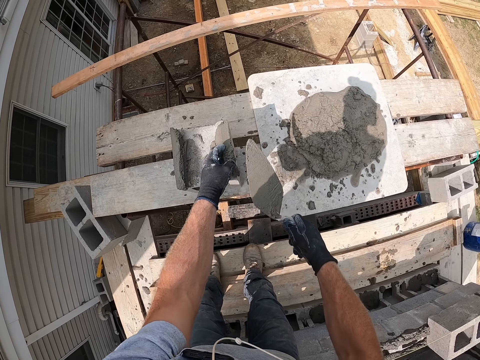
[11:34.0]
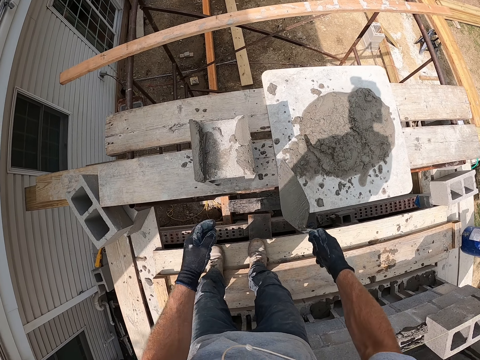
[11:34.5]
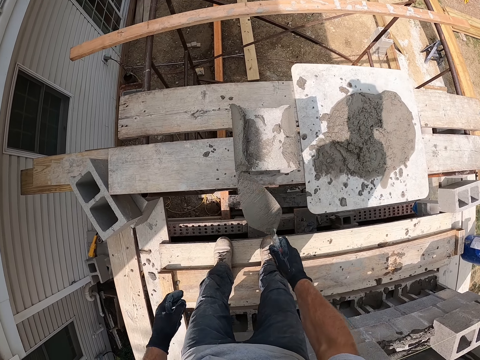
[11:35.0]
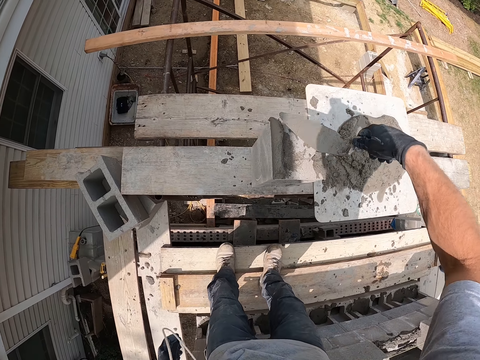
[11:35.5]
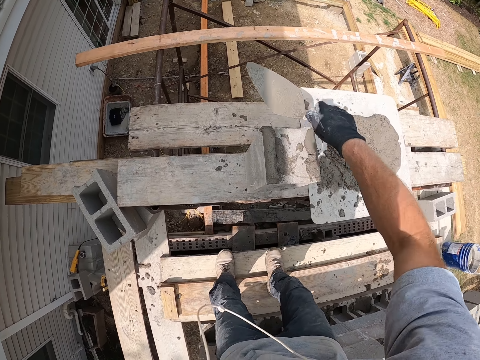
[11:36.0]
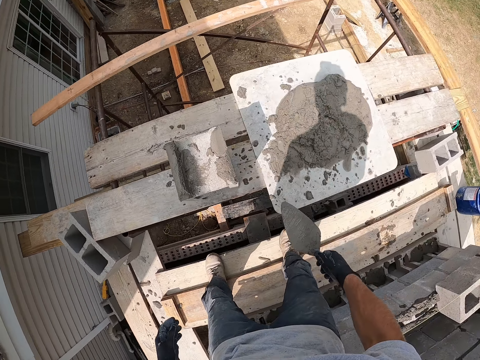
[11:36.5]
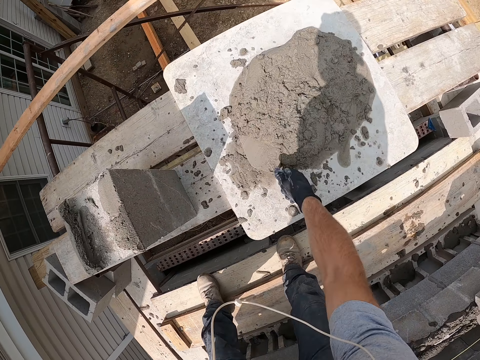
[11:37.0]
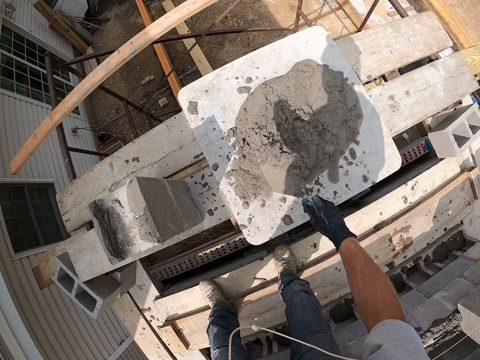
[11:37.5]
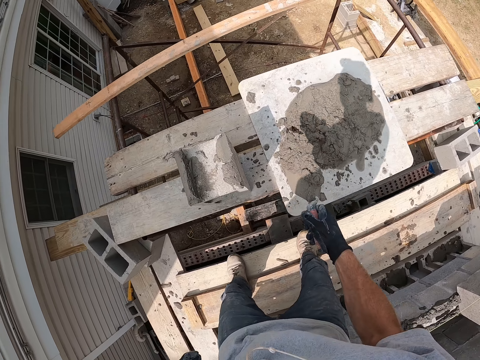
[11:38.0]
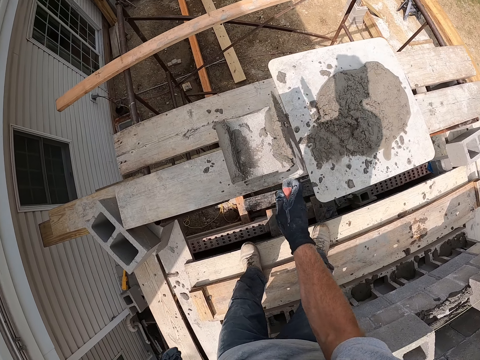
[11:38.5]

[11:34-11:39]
The camera wearer picks up concrete with a hand. They put the concrete on a concrete block. They smear the concrete with a trowel. They scoop the cement mortar with the trowel. They shake the trowel. They spread the cement mortar on the brick with the trowel.

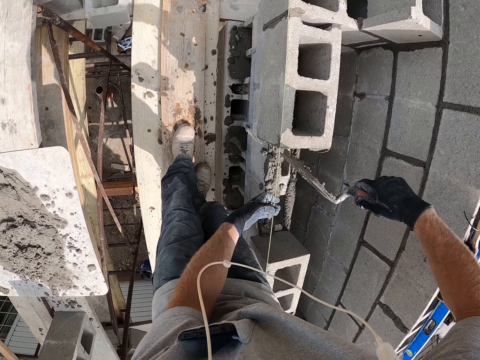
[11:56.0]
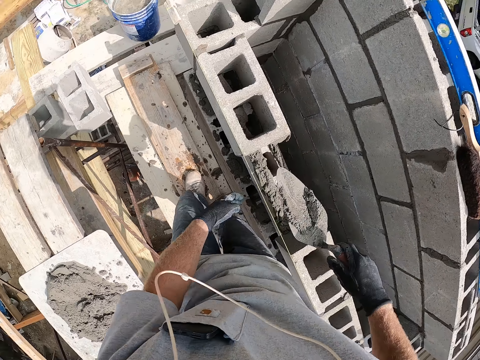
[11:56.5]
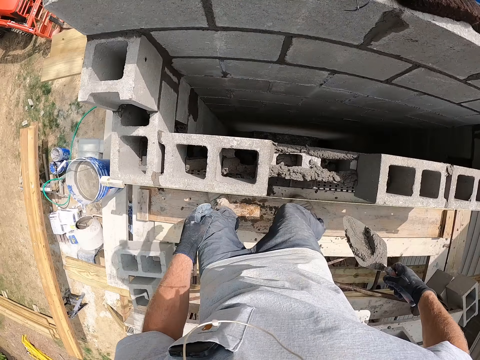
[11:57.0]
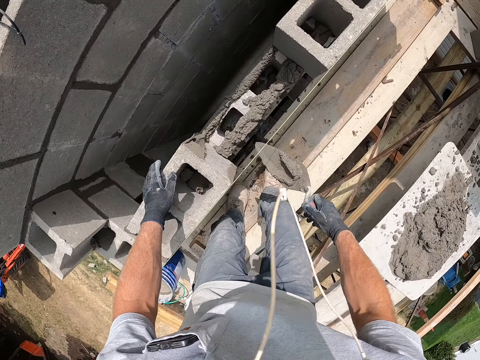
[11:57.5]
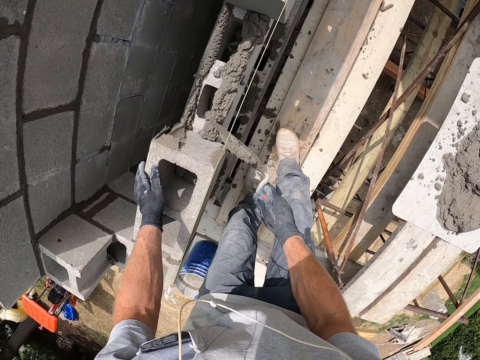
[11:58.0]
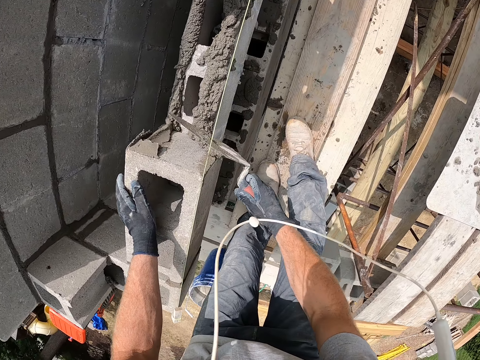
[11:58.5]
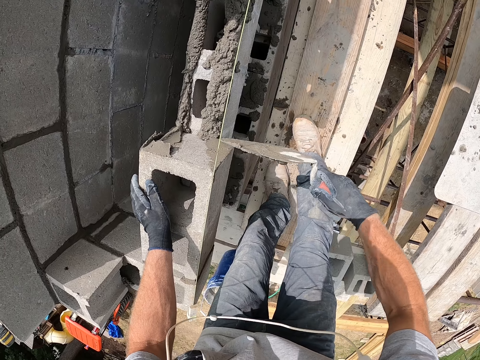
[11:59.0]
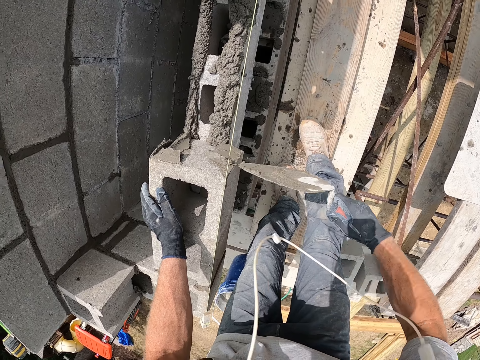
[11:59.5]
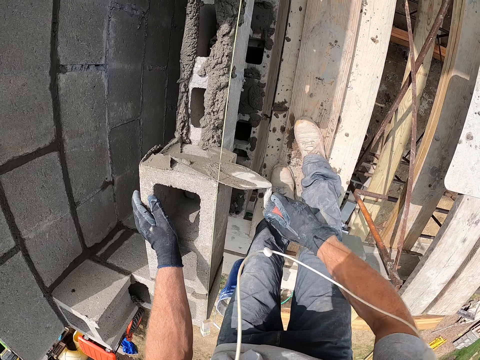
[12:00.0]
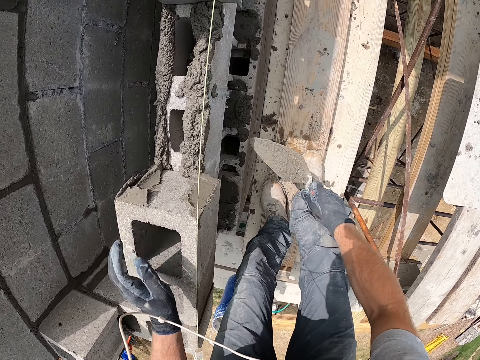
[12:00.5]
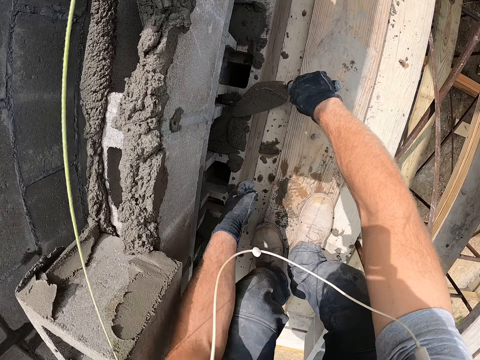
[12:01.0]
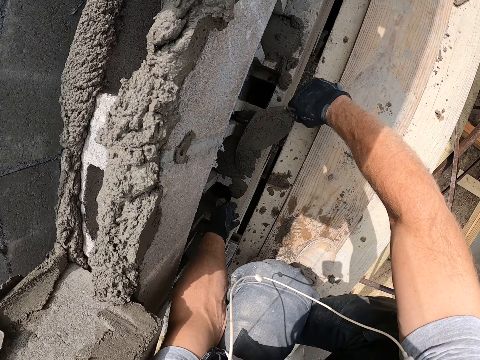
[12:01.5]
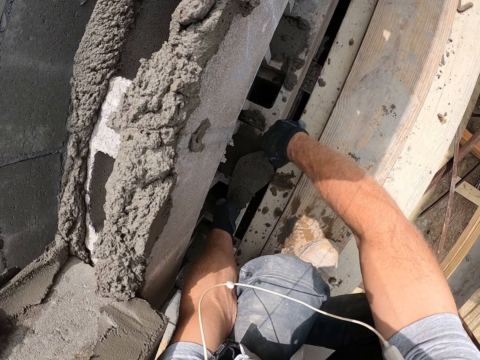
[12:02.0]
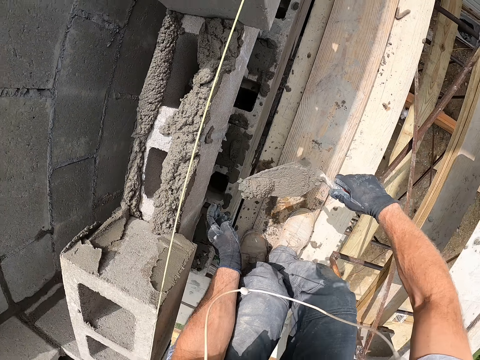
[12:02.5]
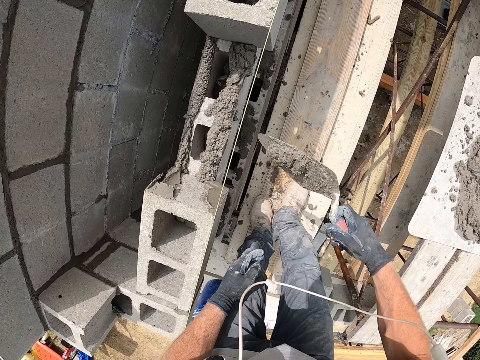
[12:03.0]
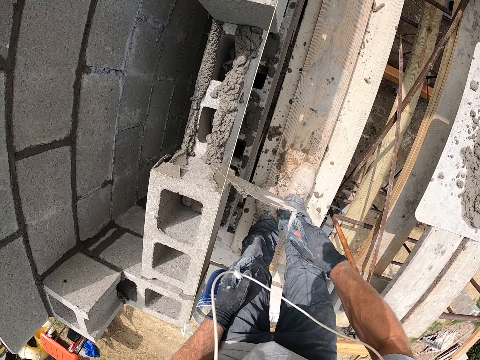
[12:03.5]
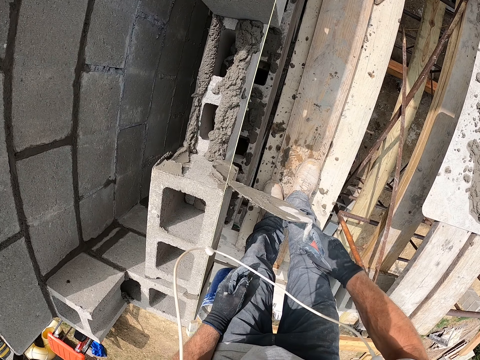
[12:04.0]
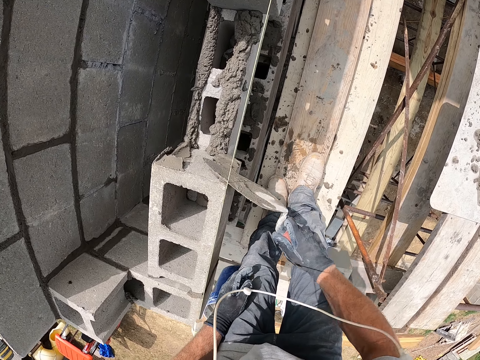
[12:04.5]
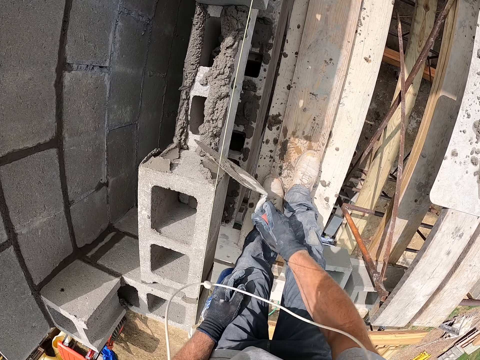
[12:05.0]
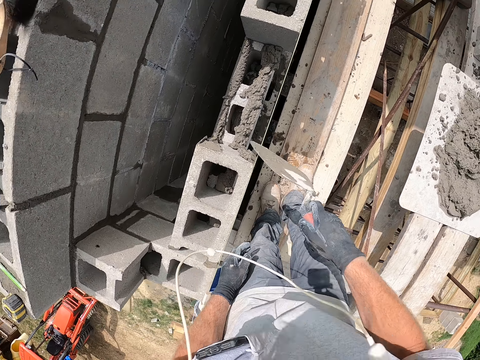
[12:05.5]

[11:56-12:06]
The camera wearer smears concrete with a trowel. They put a hand on concrete bricks. They smear the concrete with the trowel. They scoop the cement mortar on the floor with the trowel. They shake the trowel. They spread the cement mortar on the brick with the trowel.

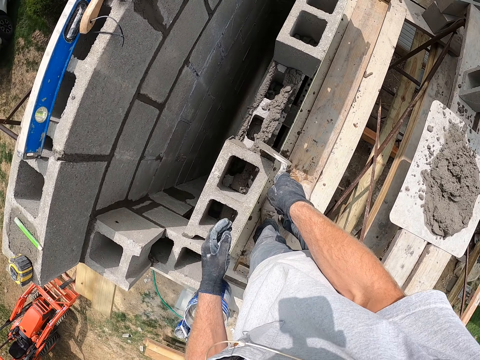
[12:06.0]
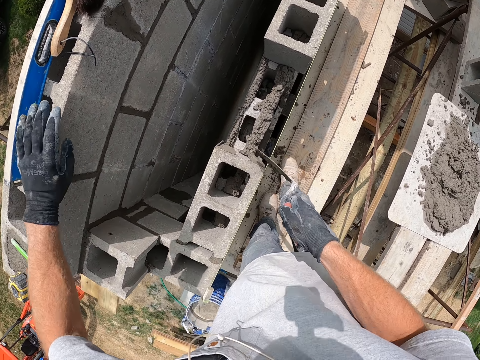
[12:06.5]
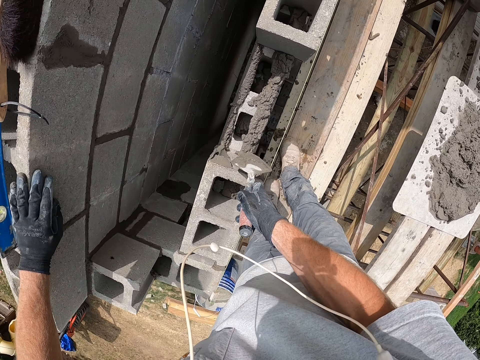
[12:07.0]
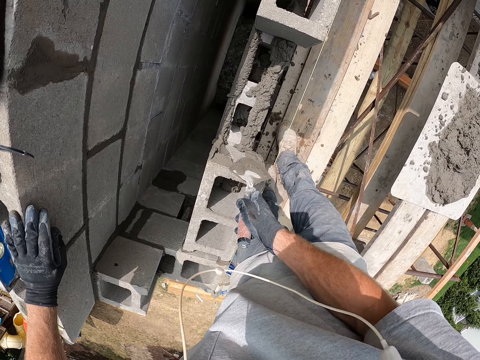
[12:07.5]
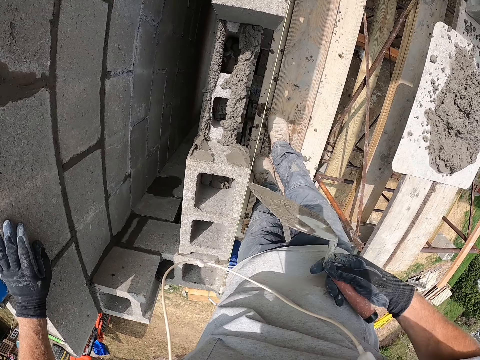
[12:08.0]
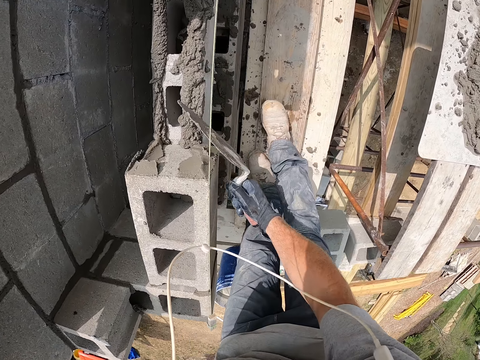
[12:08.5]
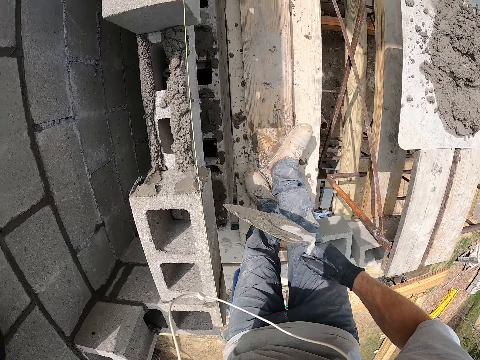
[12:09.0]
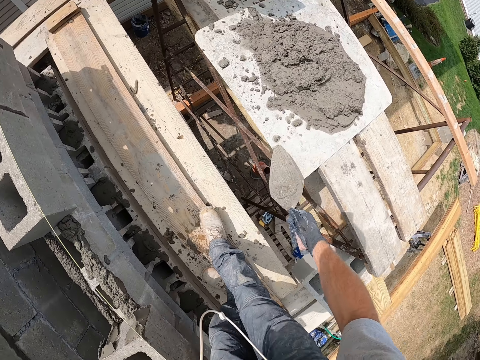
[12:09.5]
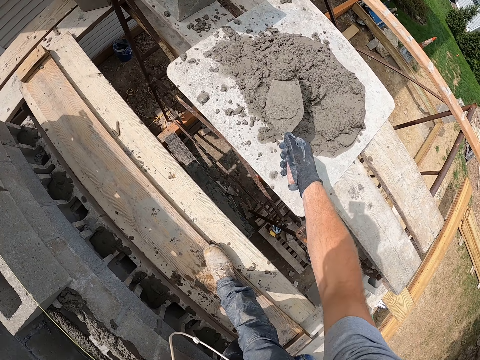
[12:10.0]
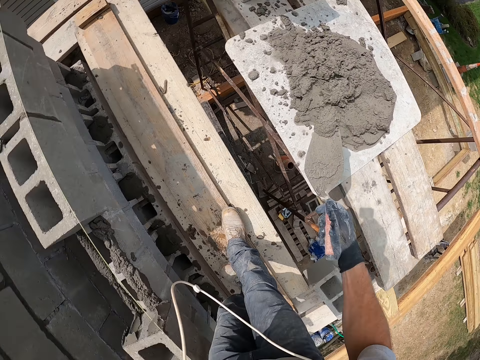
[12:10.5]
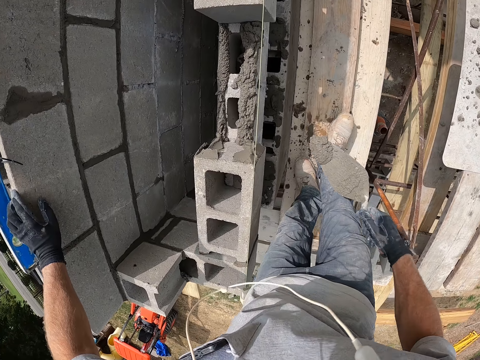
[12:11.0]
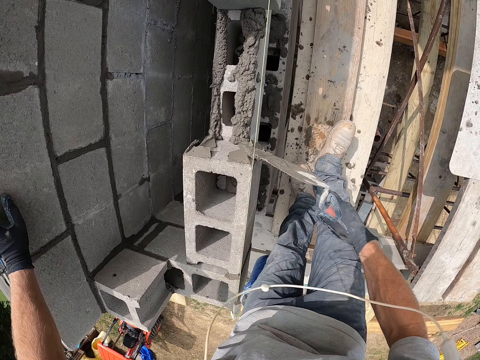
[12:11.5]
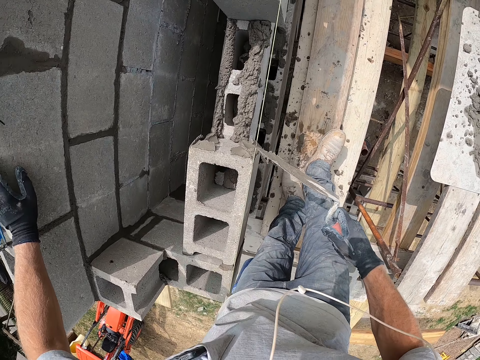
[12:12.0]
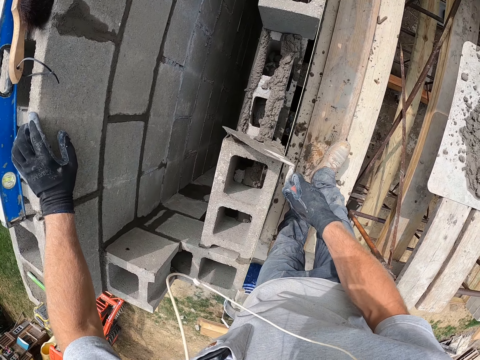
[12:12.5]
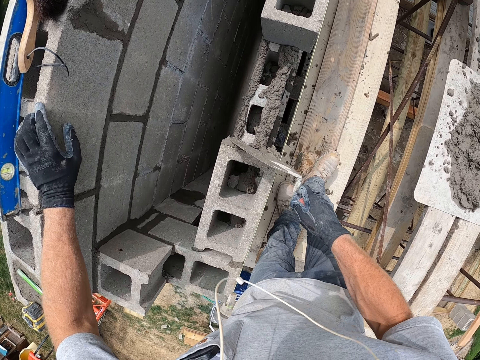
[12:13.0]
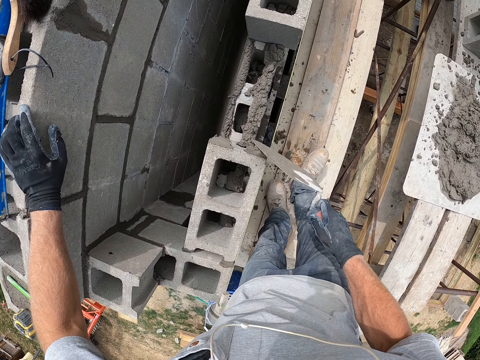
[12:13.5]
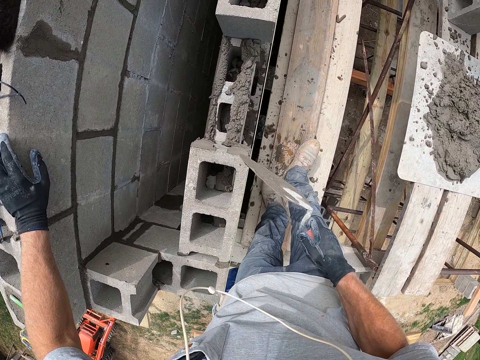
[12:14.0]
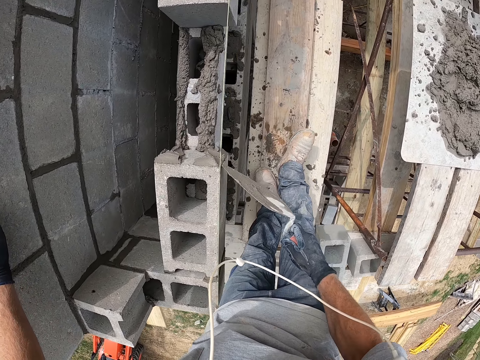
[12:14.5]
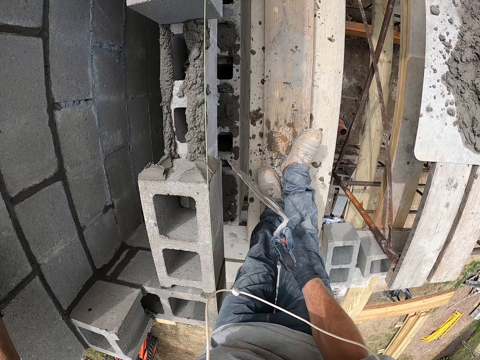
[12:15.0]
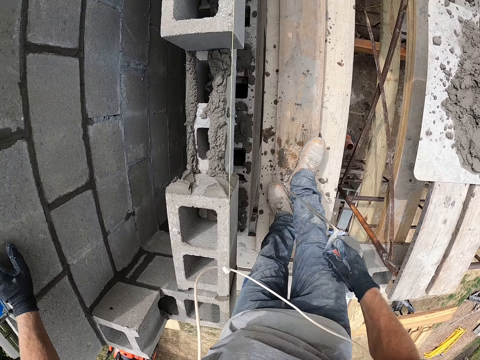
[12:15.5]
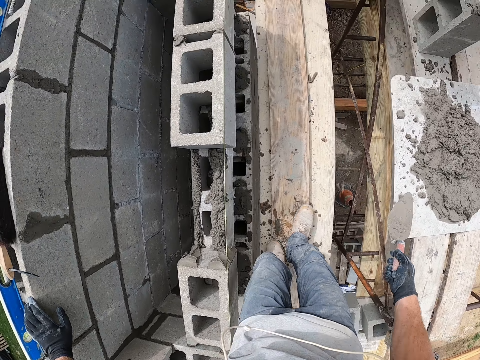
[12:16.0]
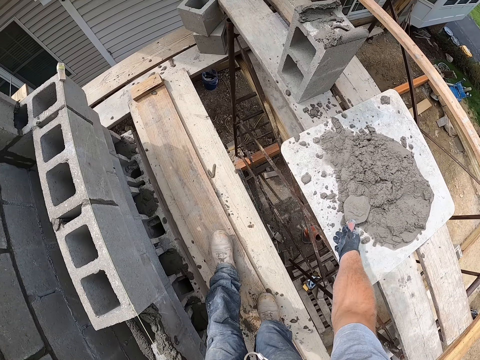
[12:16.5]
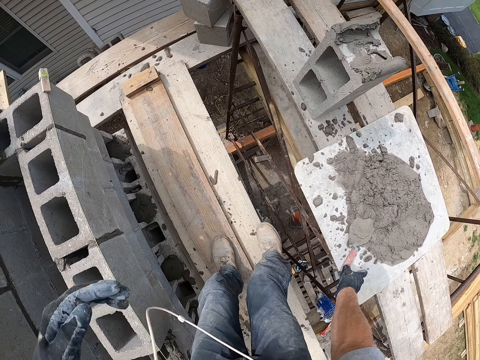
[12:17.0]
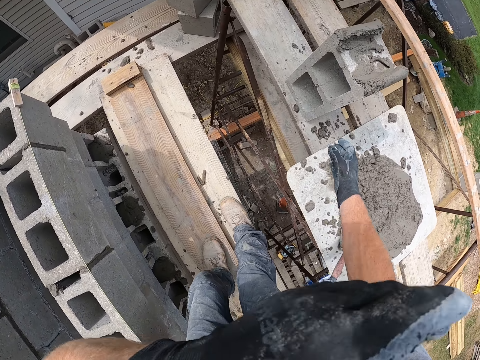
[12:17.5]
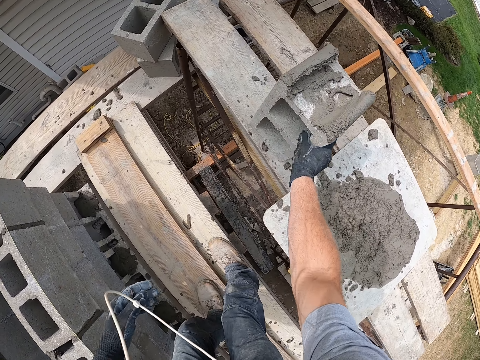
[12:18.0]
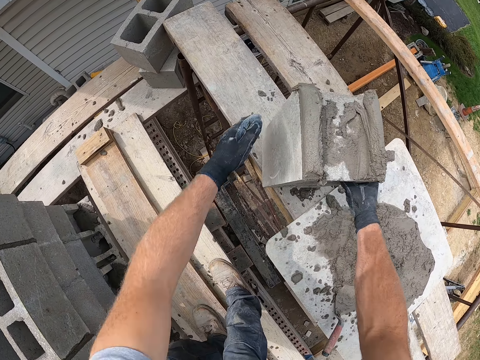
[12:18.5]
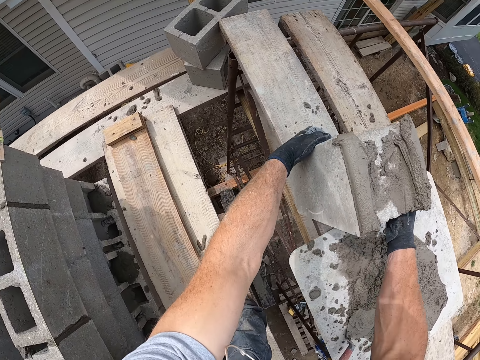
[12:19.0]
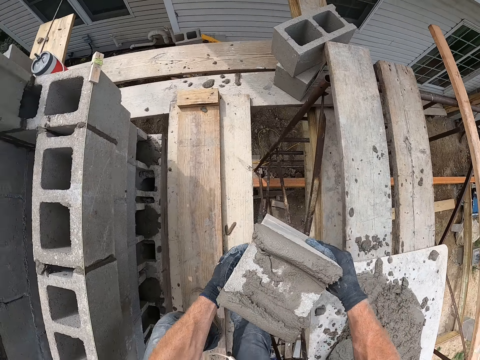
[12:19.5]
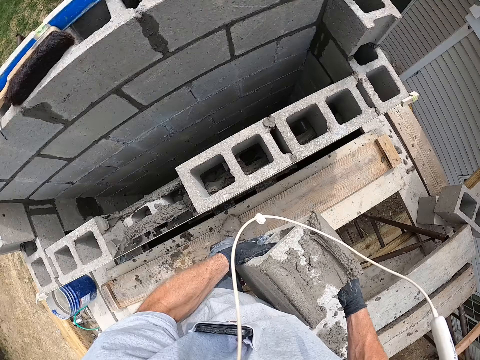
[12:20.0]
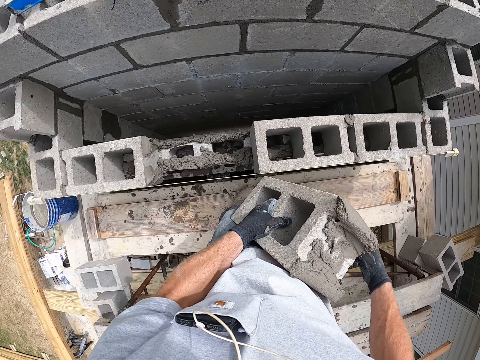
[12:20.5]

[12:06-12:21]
The camera wearer puts a hand on concrete blocks. They smear concrete with a trowel. They scoop the cement mortar with the trowel. They shake the trowel. They spread the cement mortar on the brick with the trowel. They put the trowel in the concrete. They lift the brick or concrete block. They move the concrete block.
